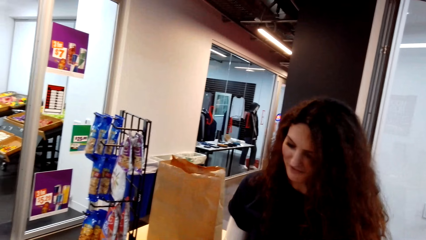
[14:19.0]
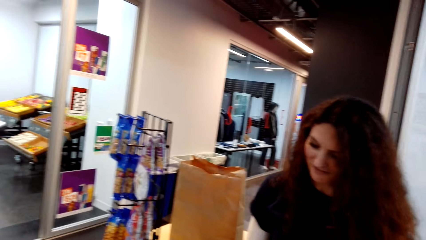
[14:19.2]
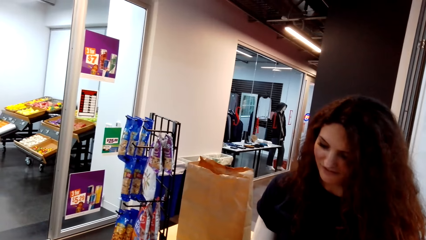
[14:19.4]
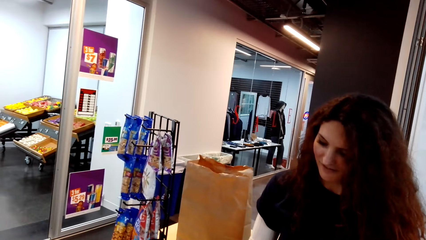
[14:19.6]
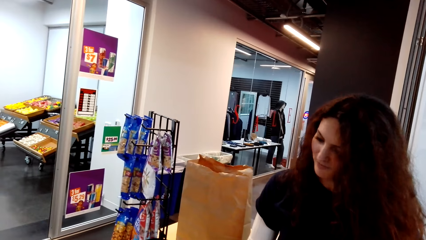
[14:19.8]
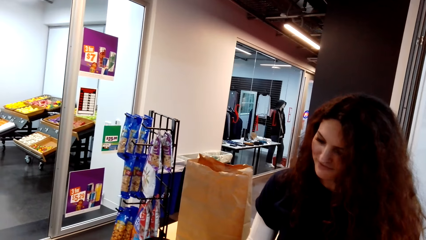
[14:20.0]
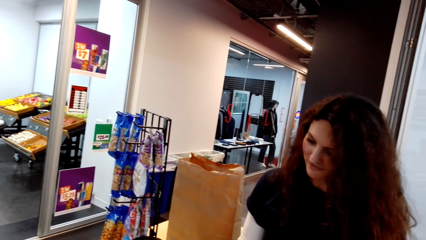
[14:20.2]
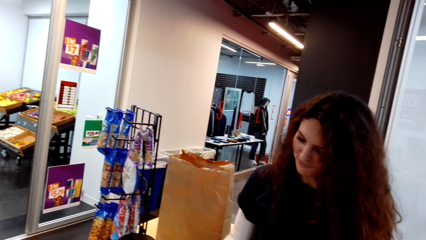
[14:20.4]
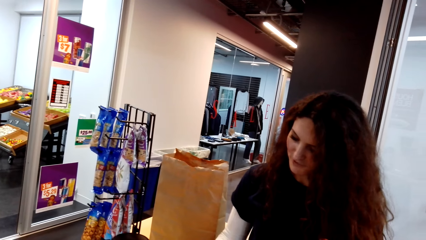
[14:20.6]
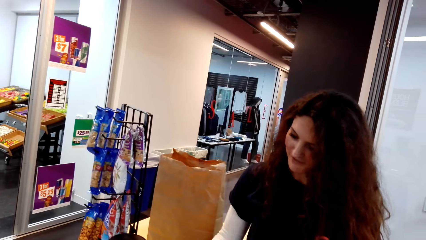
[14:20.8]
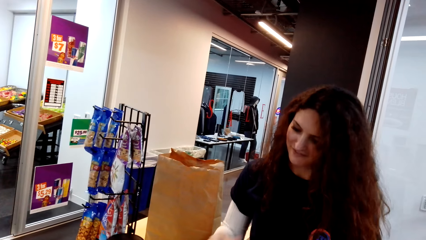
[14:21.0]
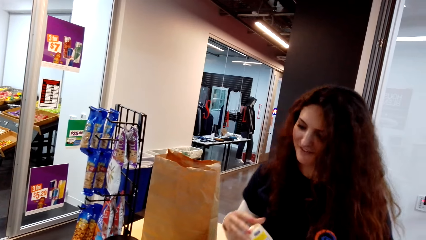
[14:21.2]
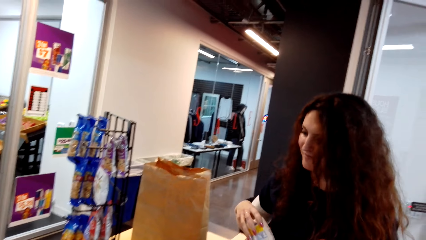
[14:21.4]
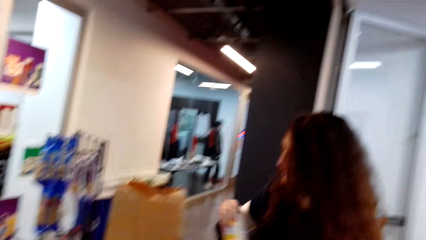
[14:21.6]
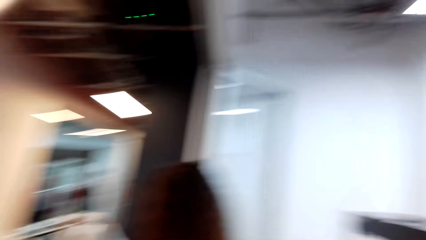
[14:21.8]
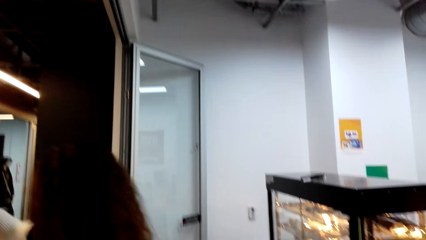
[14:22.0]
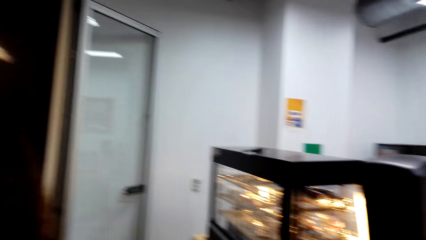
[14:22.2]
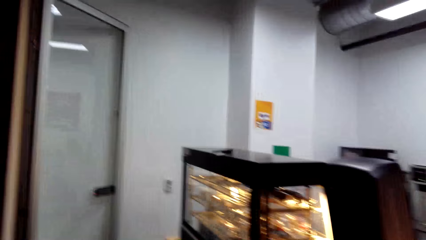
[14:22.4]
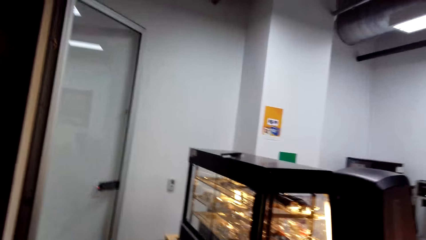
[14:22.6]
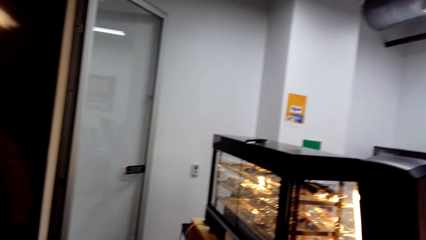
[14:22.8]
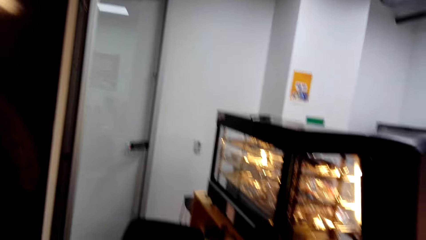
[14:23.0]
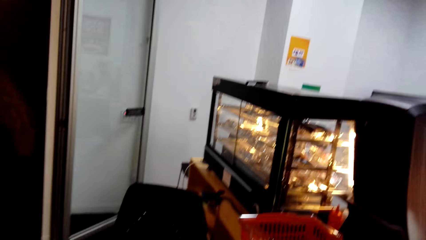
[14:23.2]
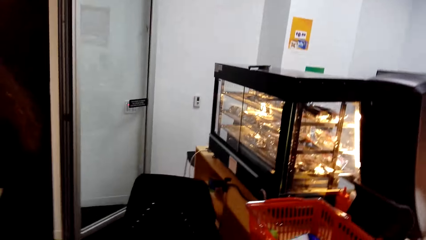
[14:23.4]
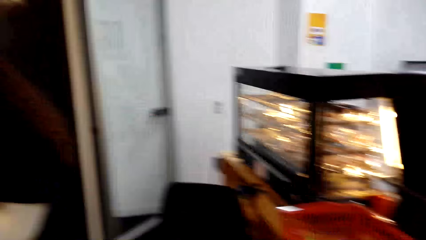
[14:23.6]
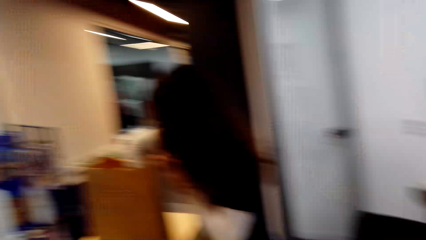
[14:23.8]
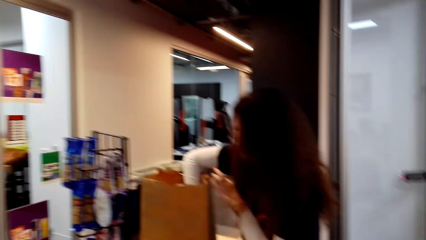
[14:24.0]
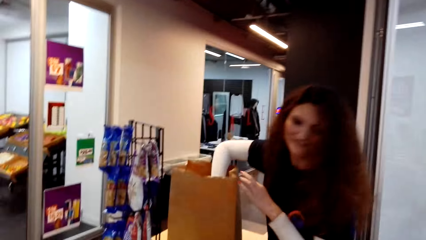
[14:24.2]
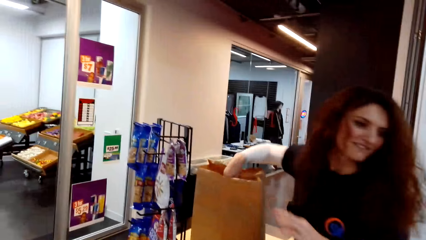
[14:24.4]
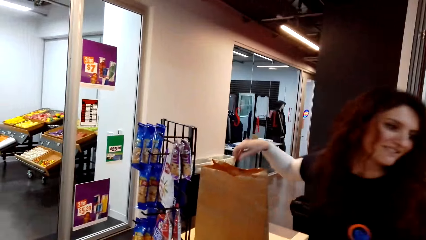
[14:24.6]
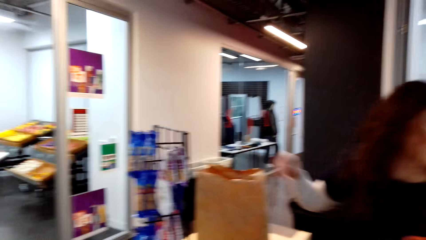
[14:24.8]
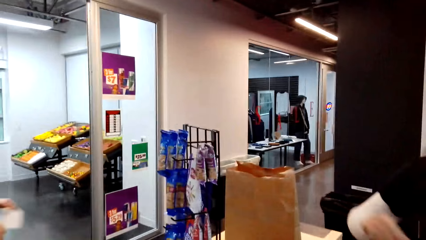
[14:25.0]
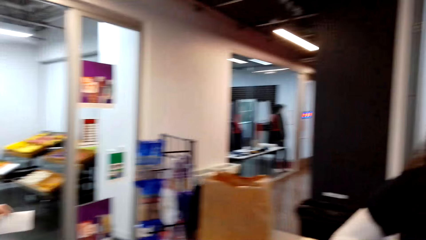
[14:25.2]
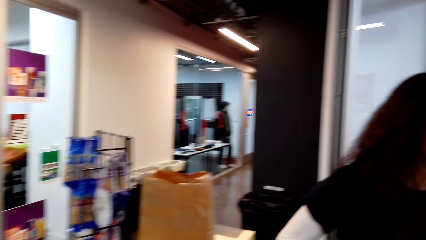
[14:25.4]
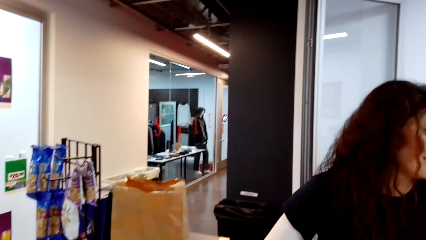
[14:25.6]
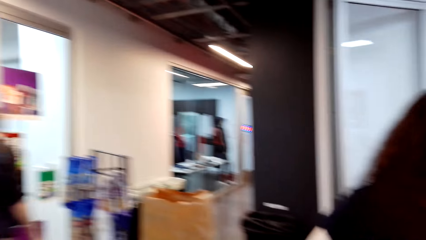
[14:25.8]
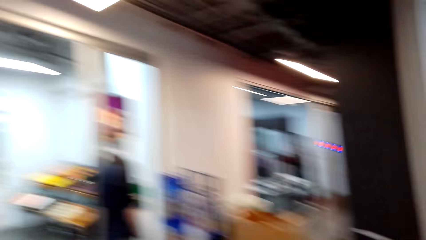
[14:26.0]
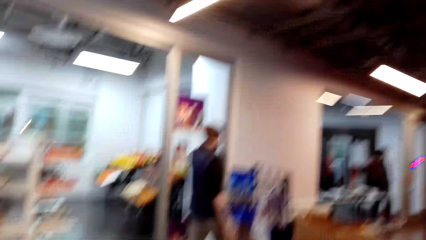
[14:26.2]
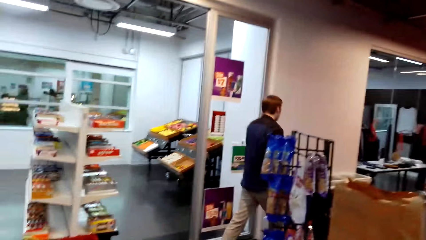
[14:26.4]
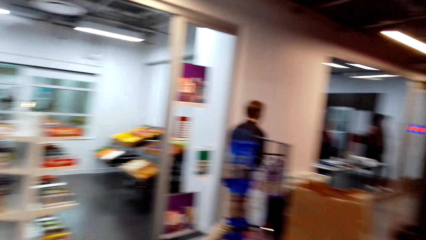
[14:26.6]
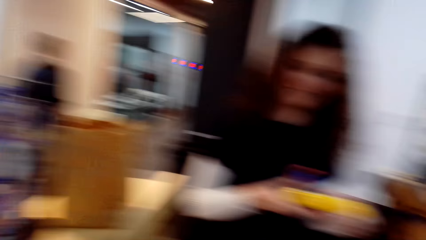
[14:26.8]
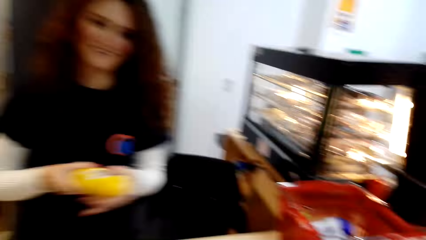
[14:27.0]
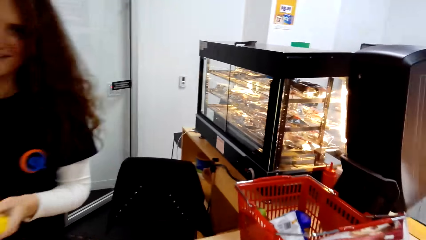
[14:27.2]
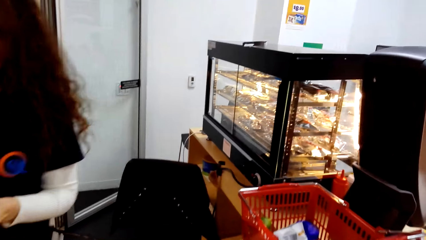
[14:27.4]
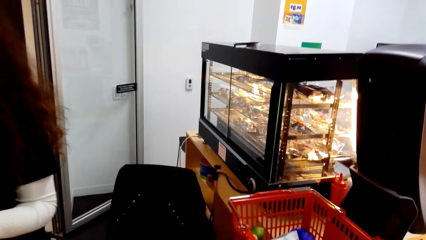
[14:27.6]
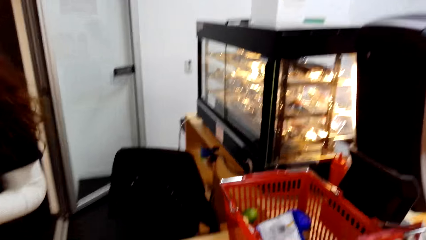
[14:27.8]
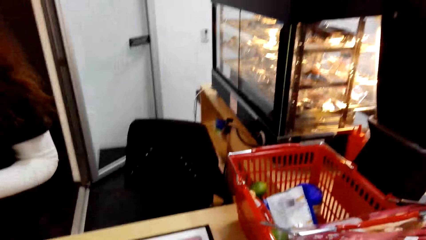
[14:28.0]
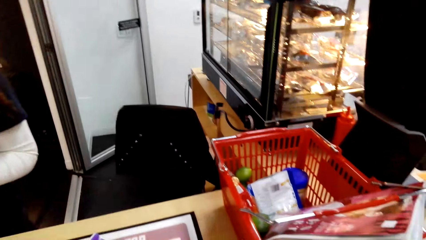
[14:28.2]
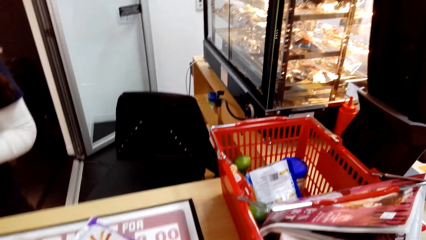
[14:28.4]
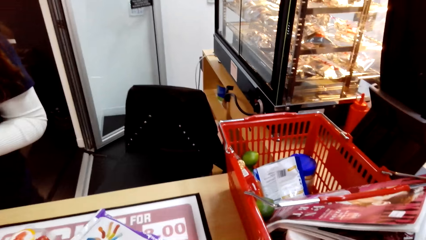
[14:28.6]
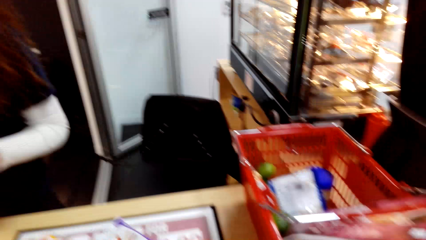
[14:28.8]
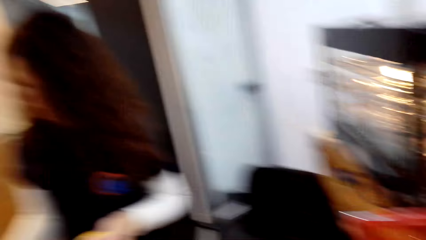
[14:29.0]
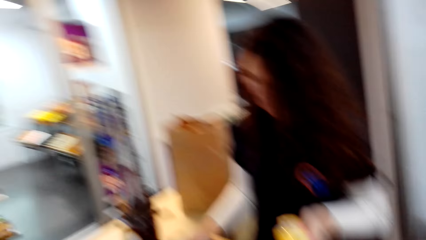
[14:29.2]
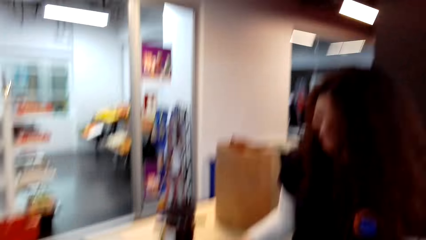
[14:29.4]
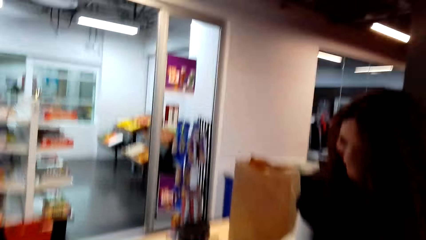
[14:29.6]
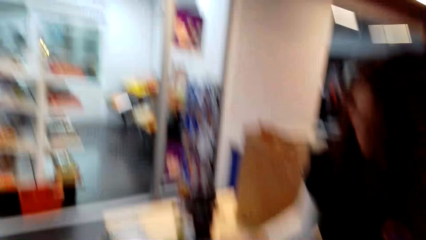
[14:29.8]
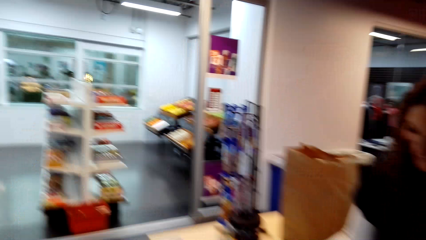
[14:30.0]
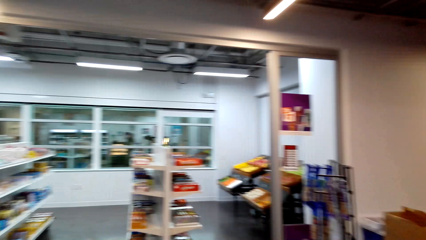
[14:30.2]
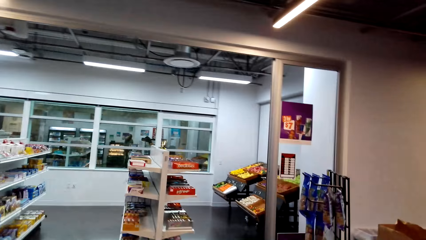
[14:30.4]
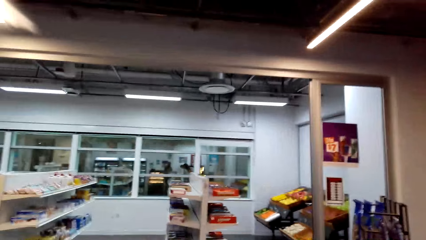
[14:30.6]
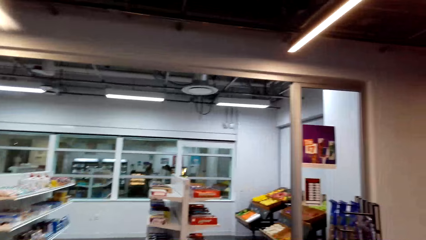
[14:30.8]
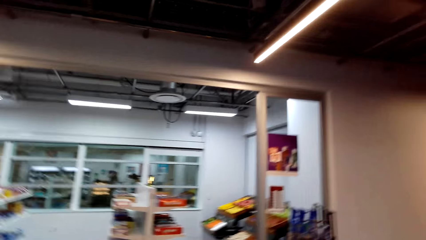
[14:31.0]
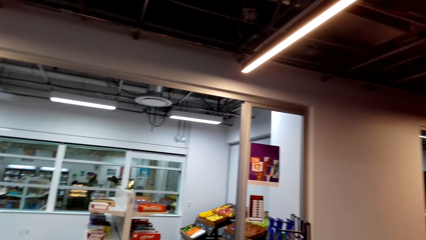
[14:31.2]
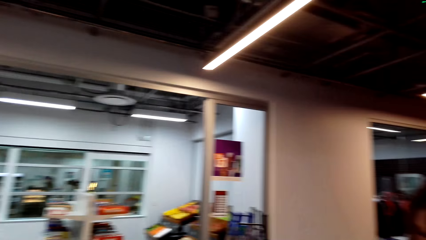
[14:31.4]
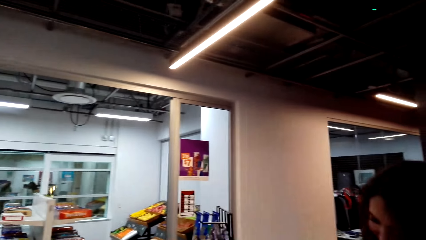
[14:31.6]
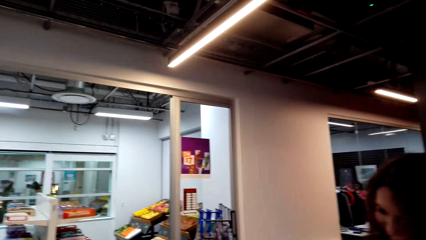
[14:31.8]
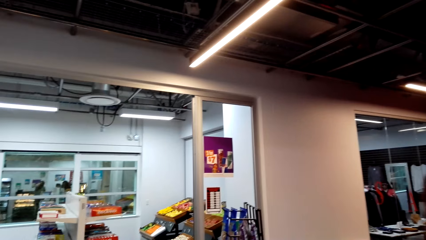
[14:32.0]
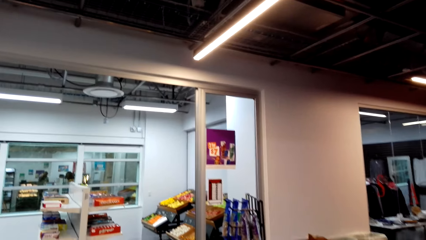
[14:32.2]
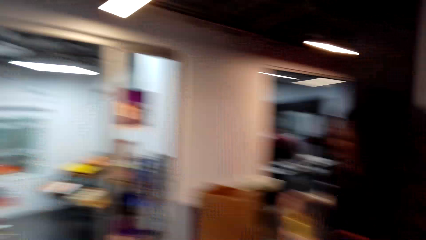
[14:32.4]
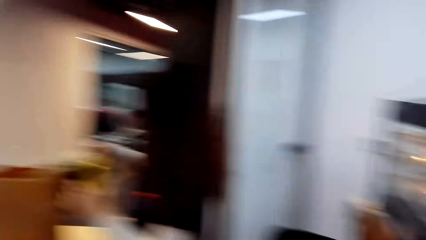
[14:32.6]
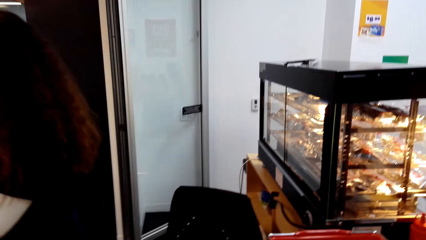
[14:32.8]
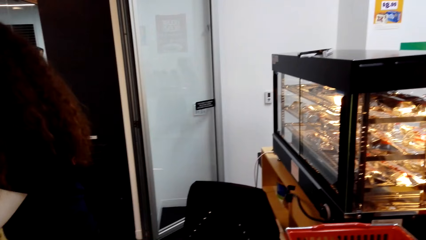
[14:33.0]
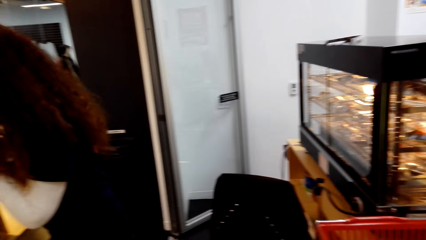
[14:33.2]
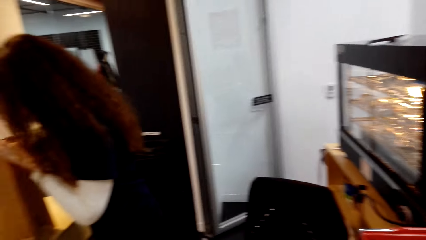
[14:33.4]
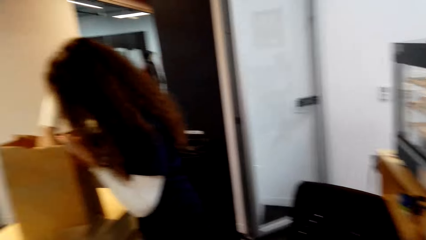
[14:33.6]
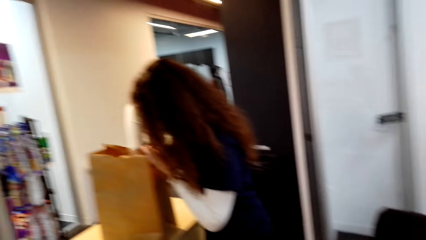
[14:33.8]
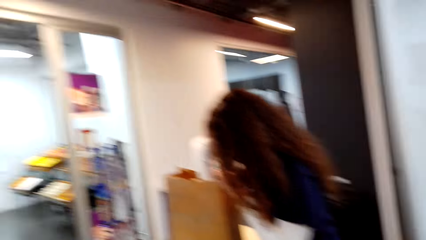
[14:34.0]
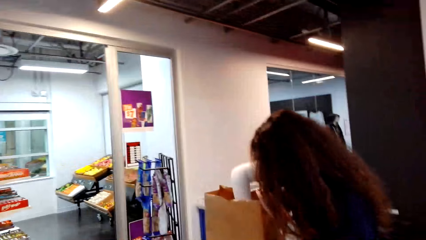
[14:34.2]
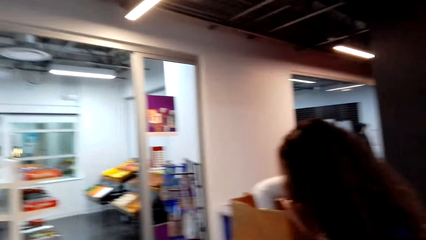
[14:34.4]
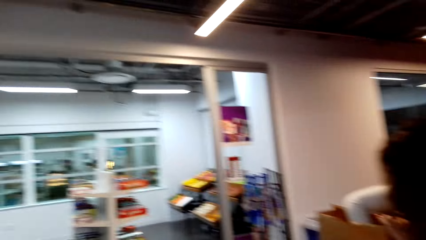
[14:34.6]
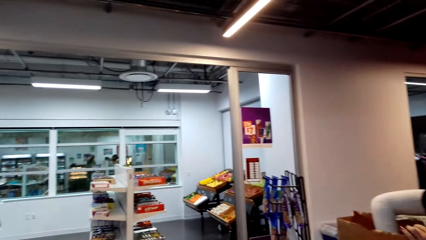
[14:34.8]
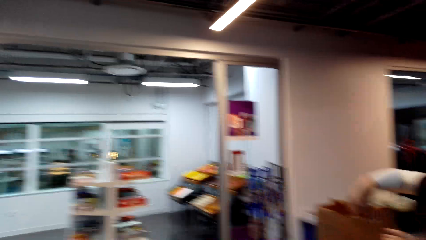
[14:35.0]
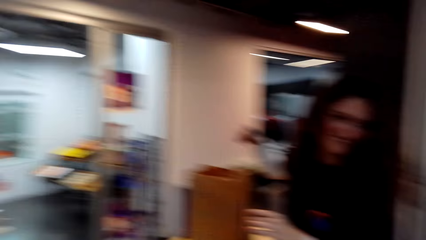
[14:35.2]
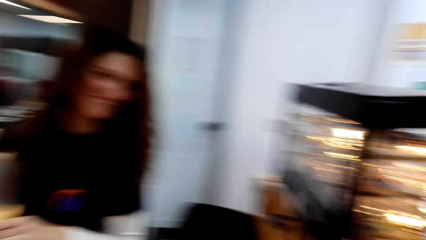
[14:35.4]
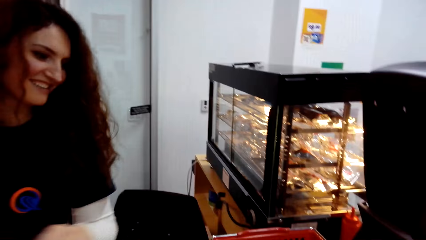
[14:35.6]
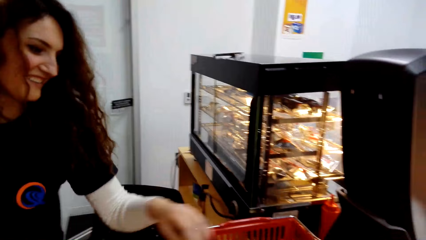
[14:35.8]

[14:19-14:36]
A cashier operates a cash register machine. The camera wearer looks around. The cashier puts something in a bag. The camera wearer looks at the cashier. The cashier moves around. The cashier moves around again. The camera wearer talks to the cashier. The cashier talks to the camera wearer. The camera wearer looks around. The cashier looks around and puts something in the bag. The camera wearer looks at the cashier and talks to the cashier.
